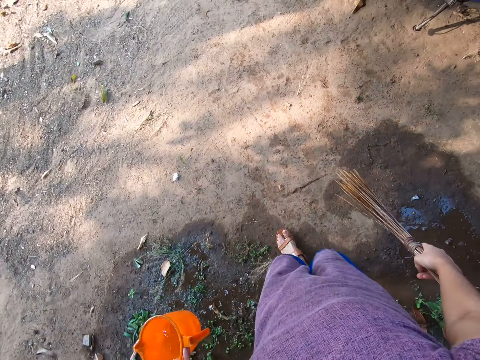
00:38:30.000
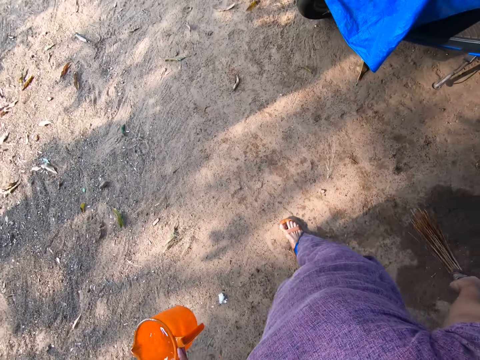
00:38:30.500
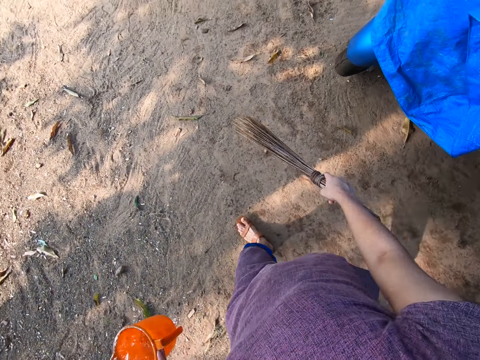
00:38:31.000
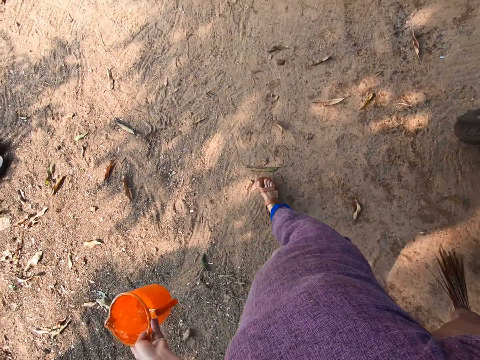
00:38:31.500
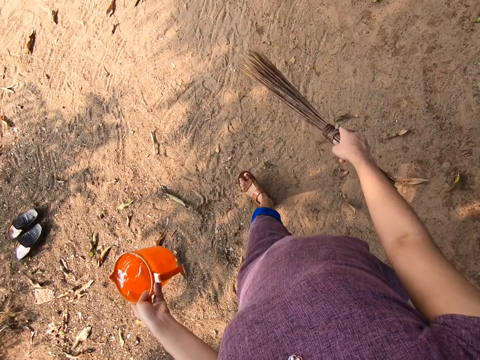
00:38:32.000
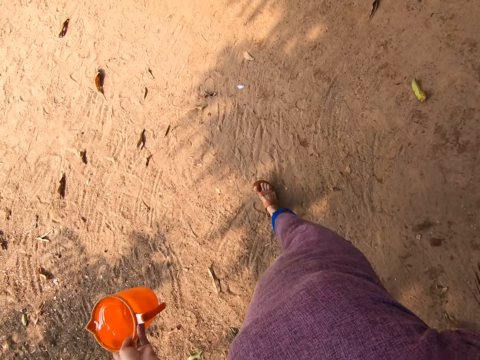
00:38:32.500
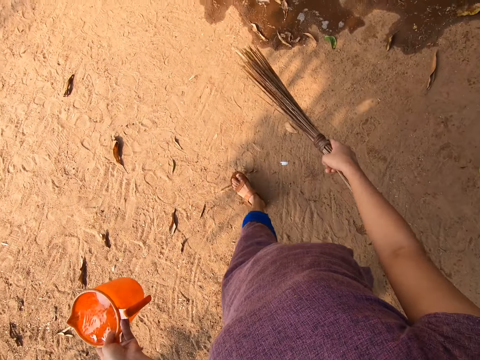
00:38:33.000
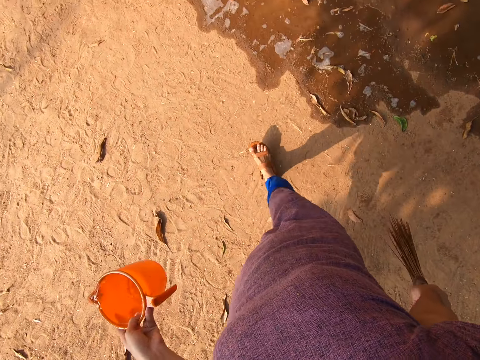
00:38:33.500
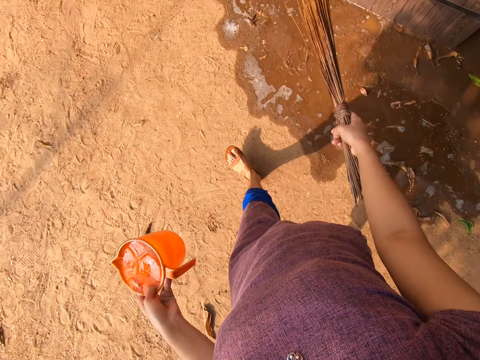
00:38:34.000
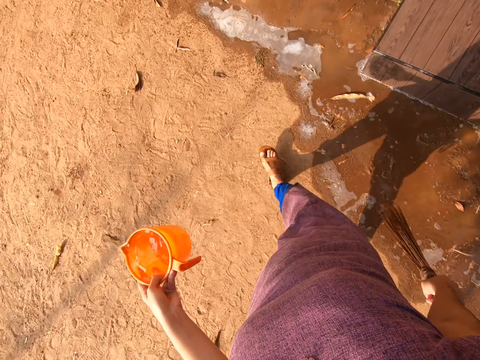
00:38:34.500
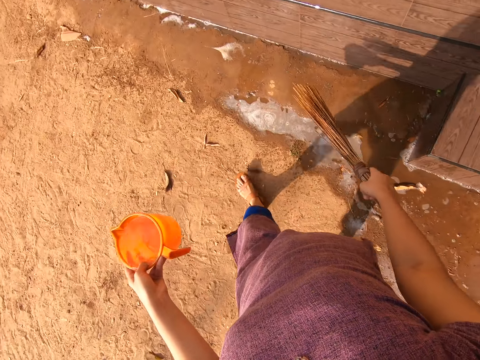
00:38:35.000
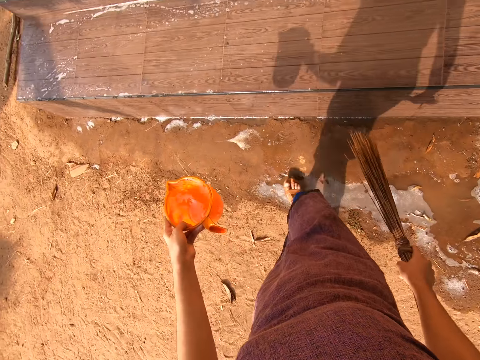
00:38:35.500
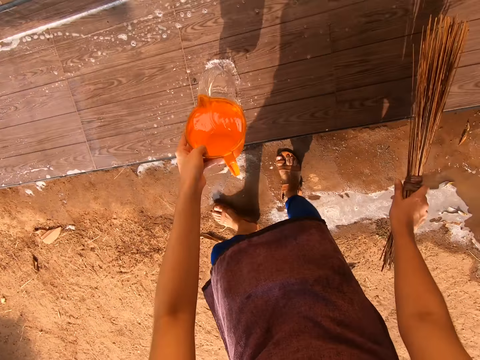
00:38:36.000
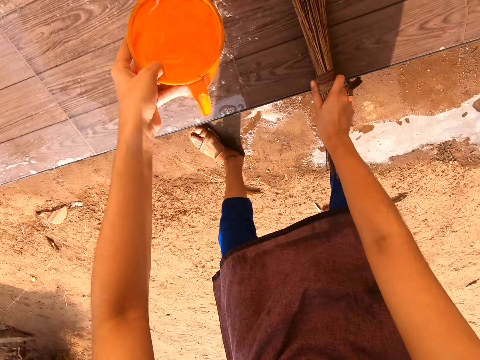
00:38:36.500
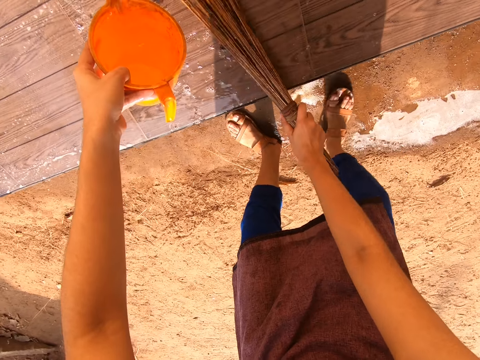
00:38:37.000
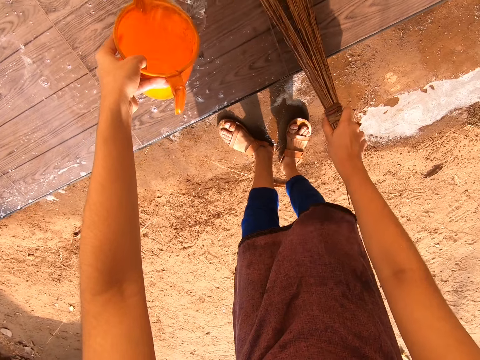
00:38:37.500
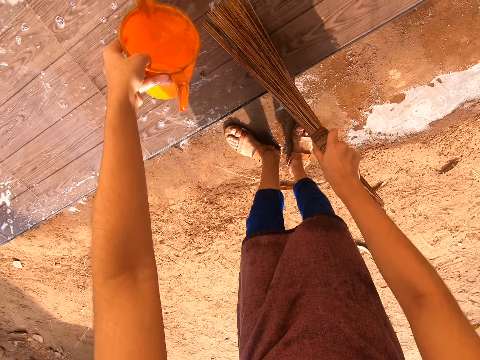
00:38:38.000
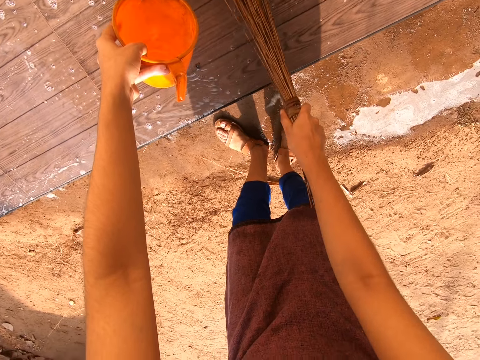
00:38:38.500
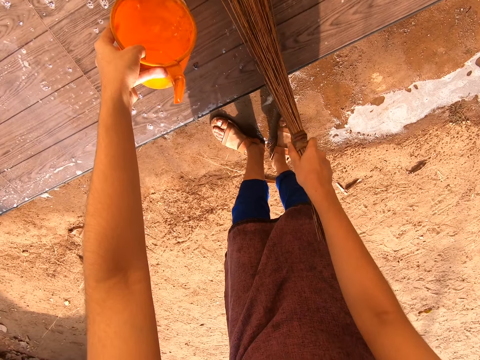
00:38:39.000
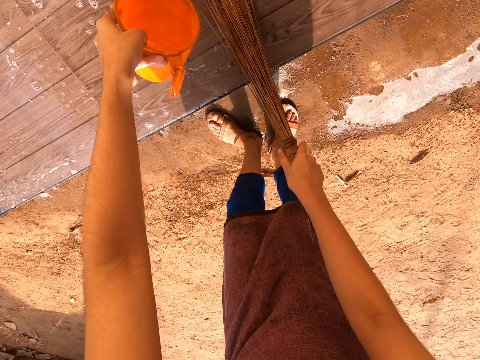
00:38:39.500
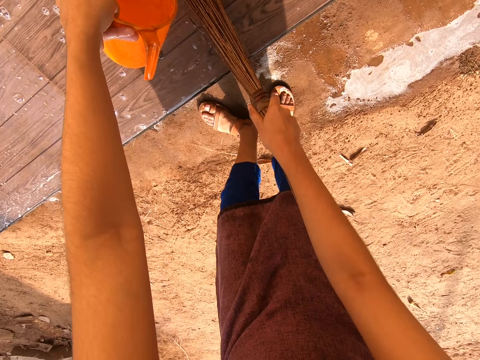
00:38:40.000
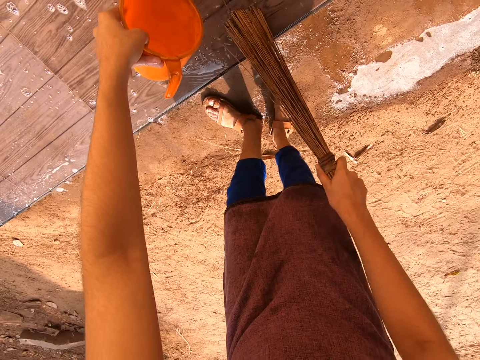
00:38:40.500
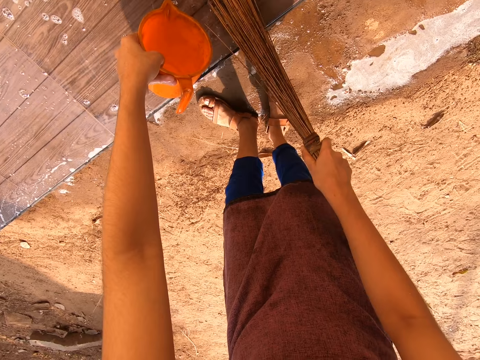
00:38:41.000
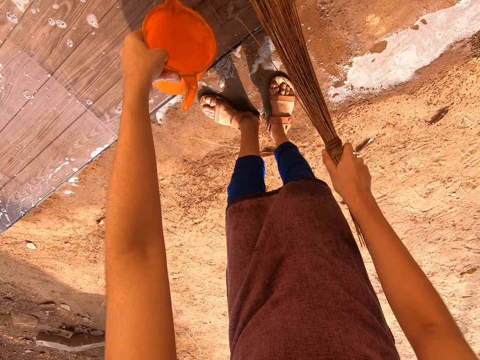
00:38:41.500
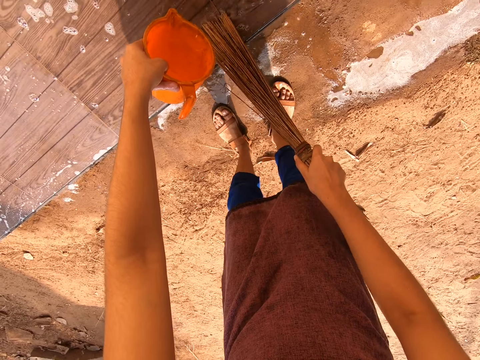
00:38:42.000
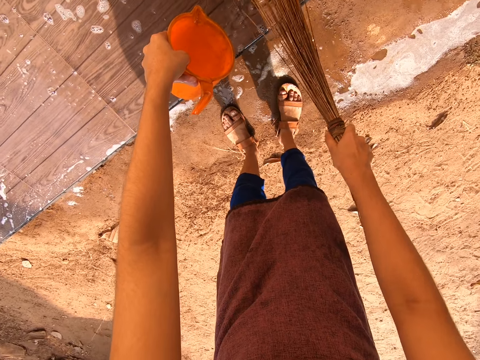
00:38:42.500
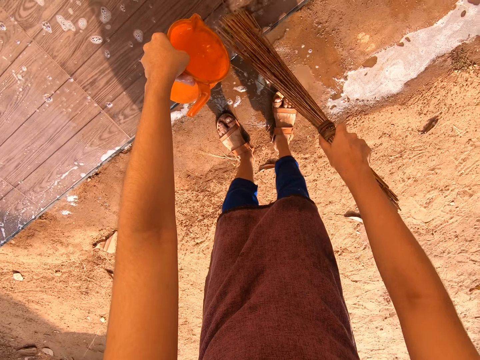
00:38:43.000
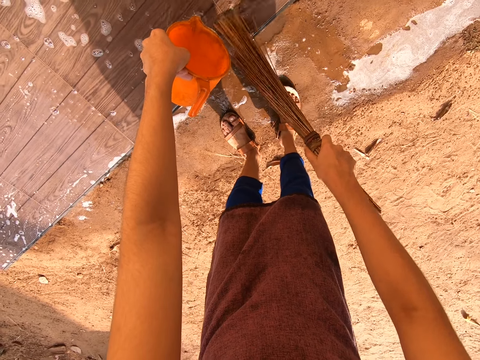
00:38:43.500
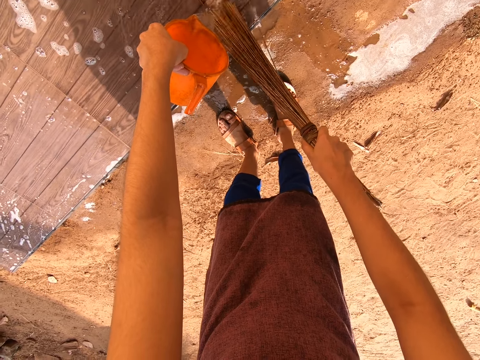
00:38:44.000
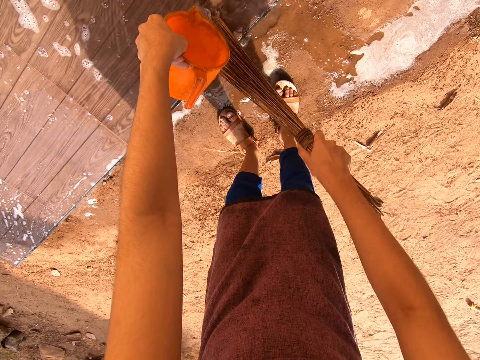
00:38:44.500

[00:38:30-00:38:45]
The camera wearer walks around. She pours water on the staircase floor with the cup in her left hand. She scrubs the staircase floor with the broom in her right hand. She scrubs the staircase floor again. She pours water on the staircase floor with the cup in her left hand.

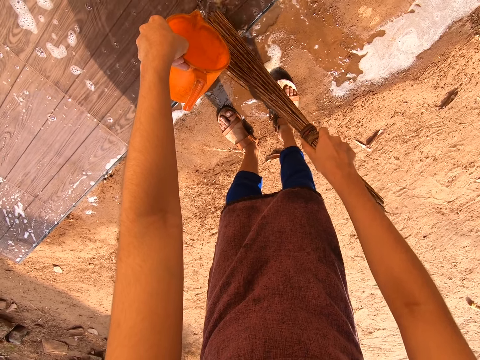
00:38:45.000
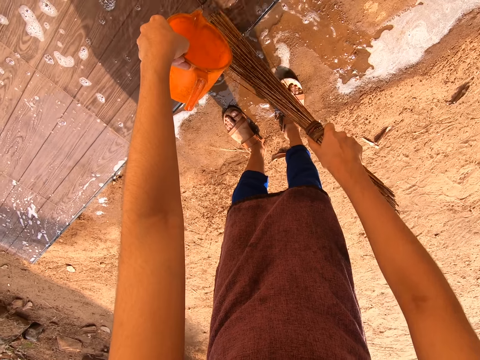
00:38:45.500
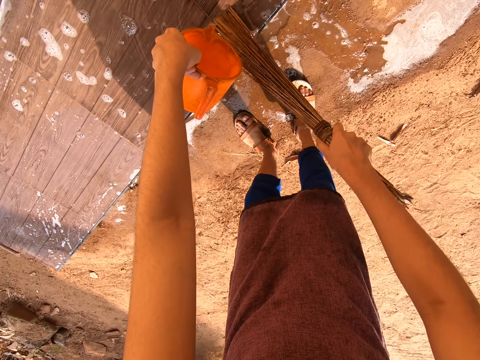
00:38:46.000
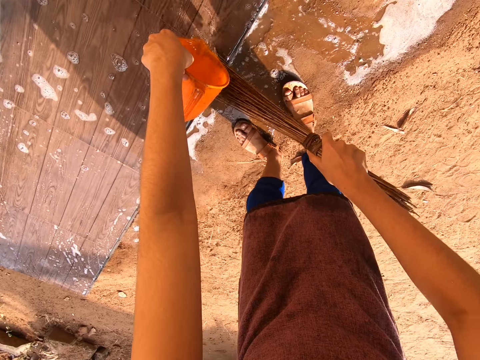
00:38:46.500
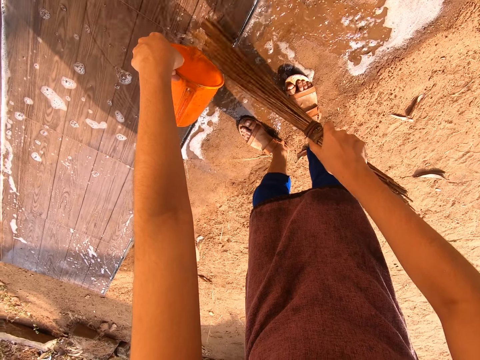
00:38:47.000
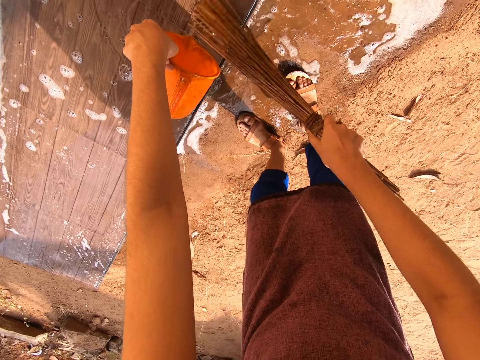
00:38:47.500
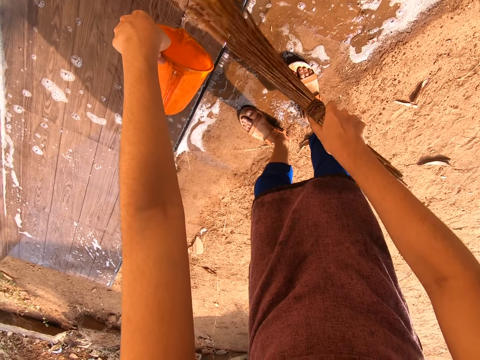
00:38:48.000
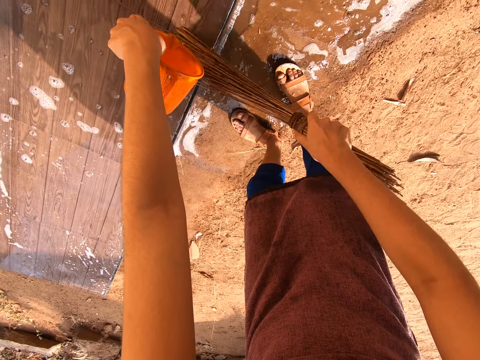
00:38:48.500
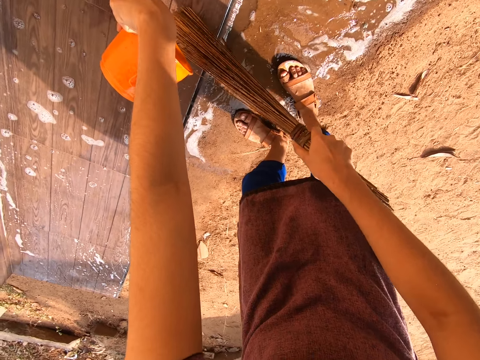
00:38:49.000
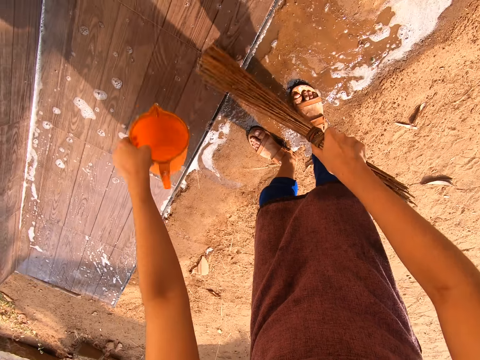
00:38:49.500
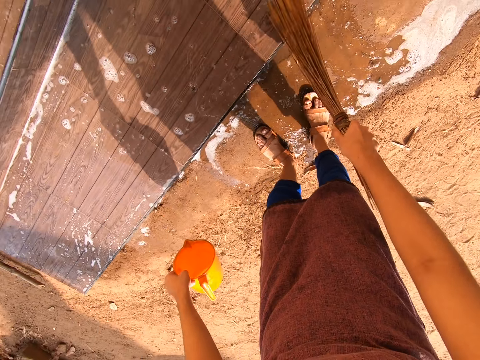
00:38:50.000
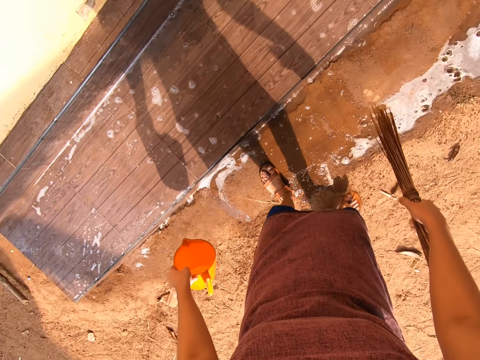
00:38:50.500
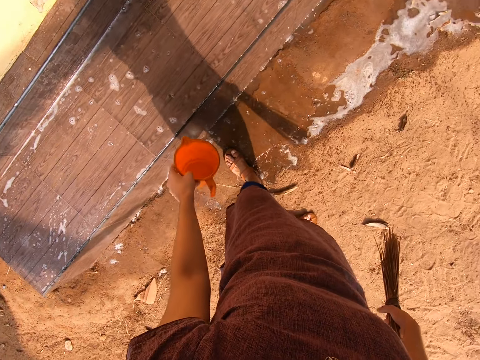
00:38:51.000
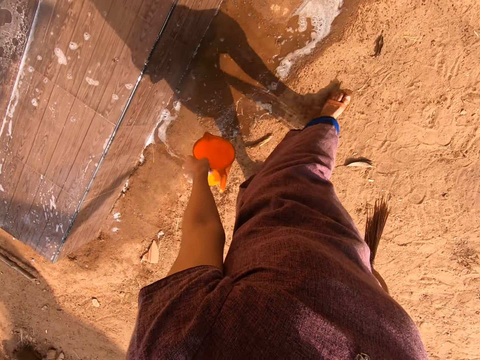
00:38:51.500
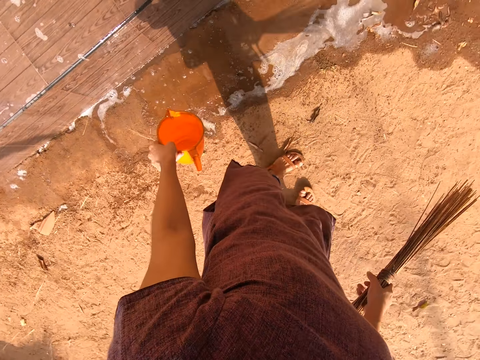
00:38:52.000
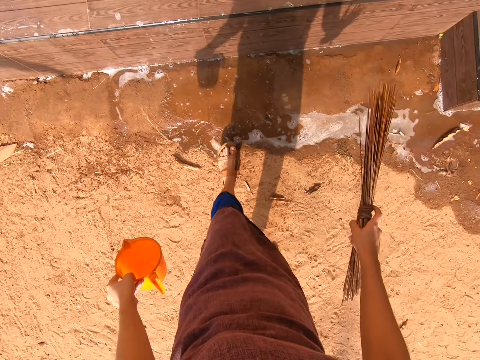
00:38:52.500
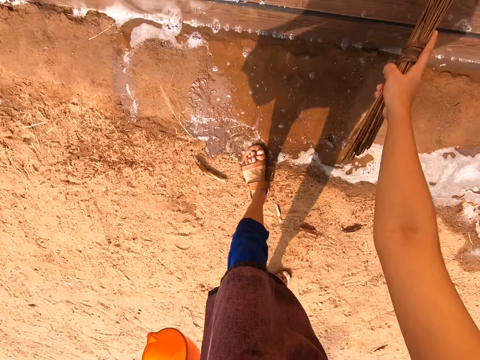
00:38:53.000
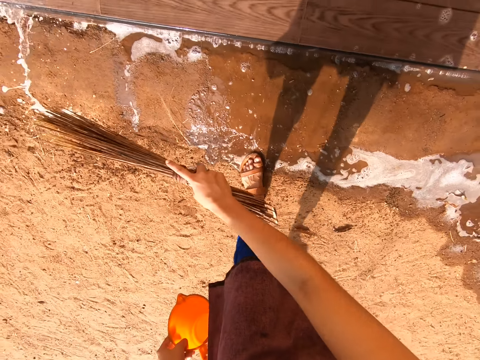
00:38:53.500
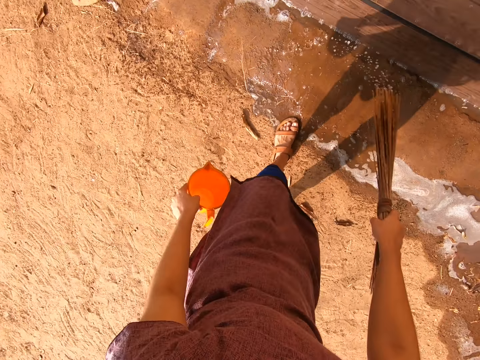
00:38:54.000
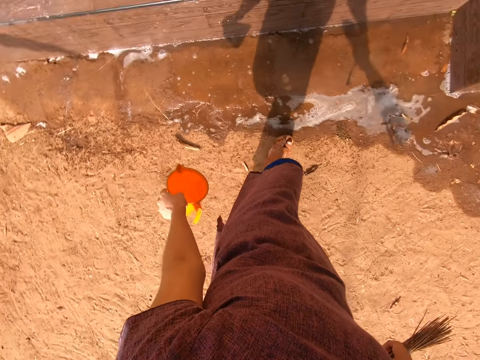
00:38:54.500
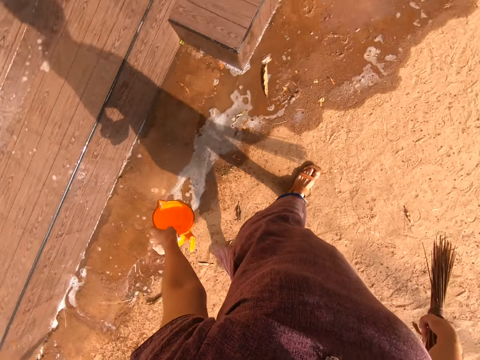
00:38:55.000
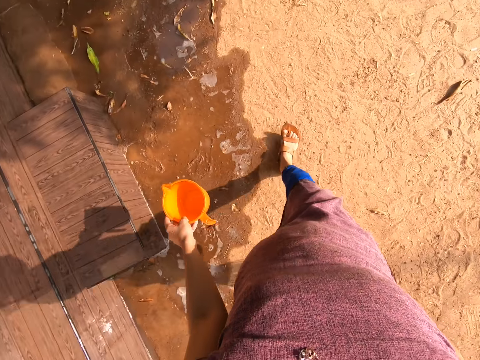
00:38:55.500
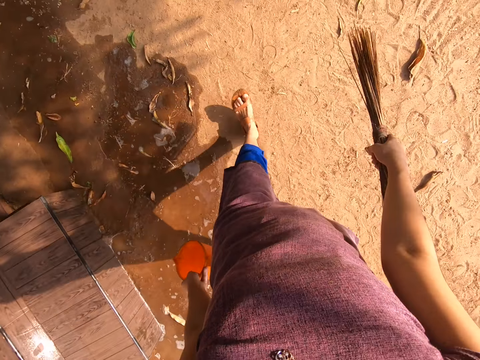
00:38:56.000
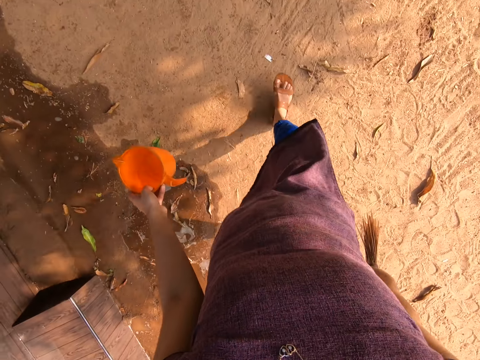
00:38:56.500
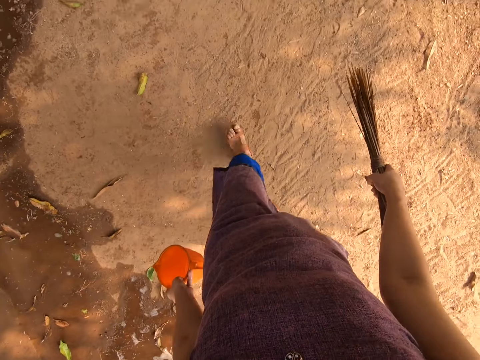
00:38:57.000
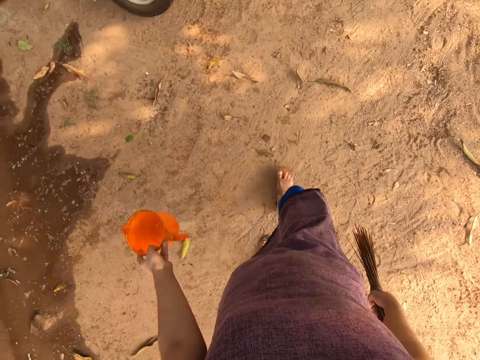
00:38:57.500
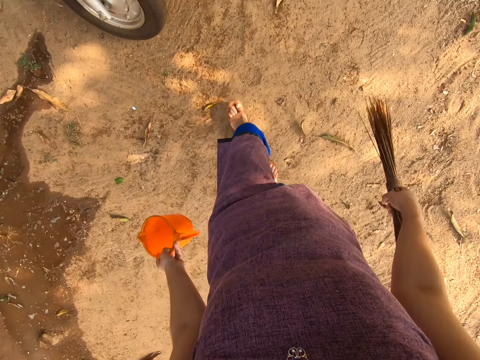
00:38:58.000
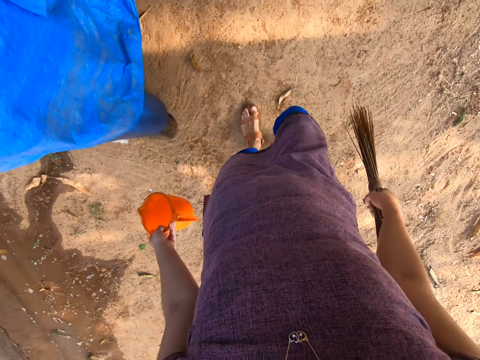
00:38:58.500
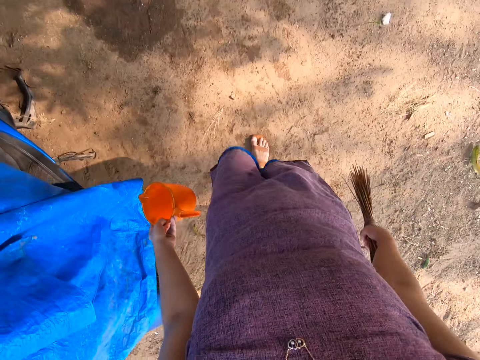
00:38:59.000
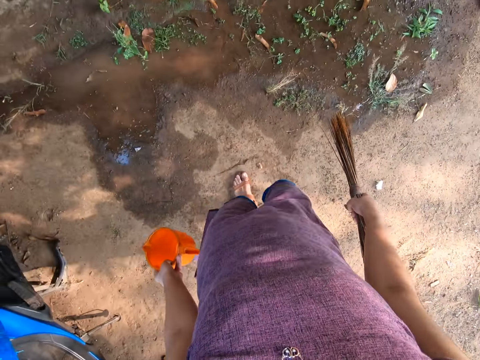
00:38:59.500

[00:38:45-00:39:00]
The camera wearer sweeps the water from the staircase floor to the ground with the broom in her right hand. She walks around.
